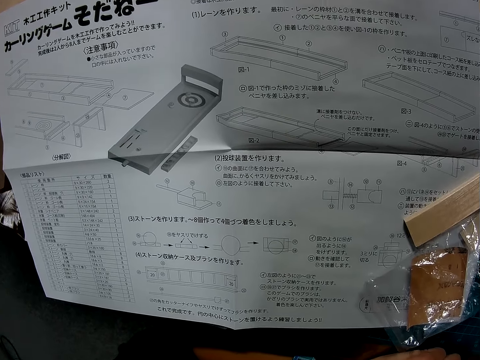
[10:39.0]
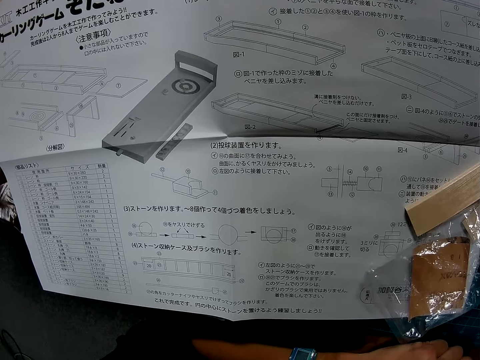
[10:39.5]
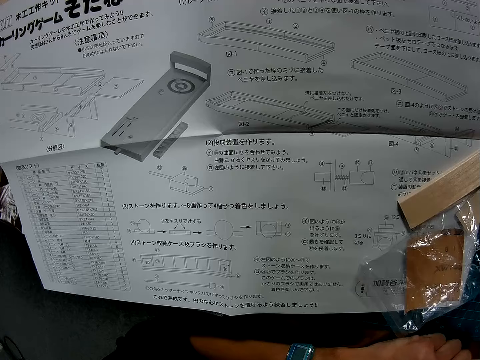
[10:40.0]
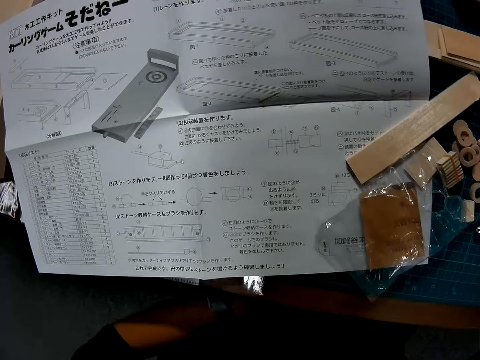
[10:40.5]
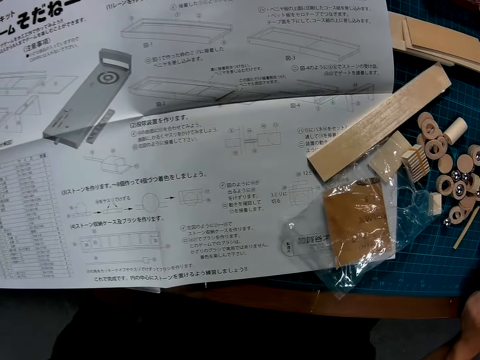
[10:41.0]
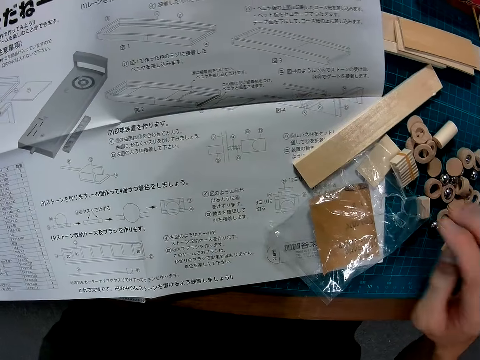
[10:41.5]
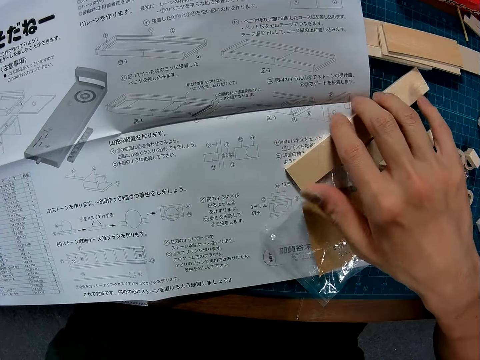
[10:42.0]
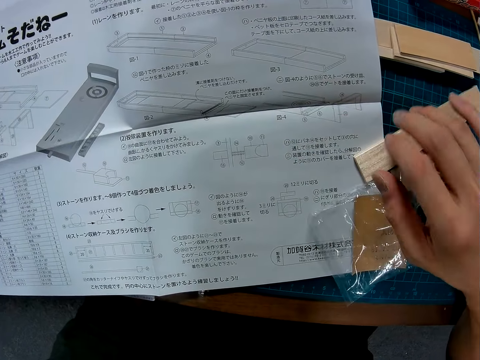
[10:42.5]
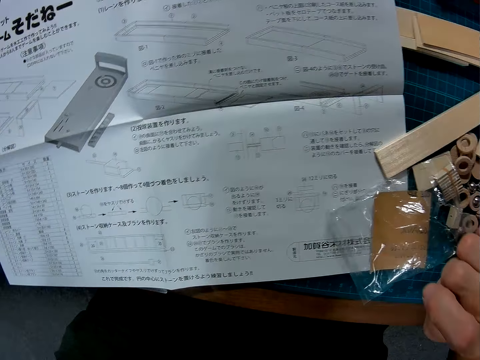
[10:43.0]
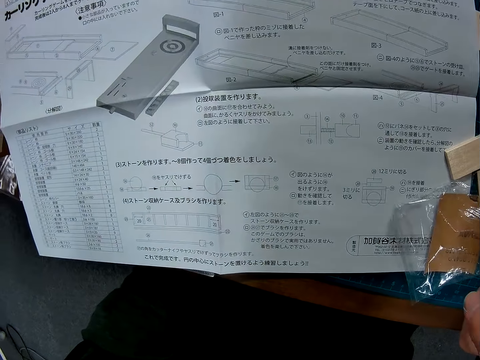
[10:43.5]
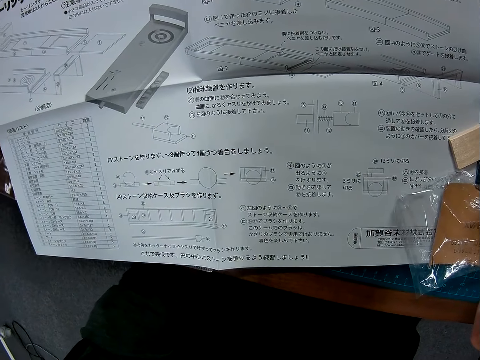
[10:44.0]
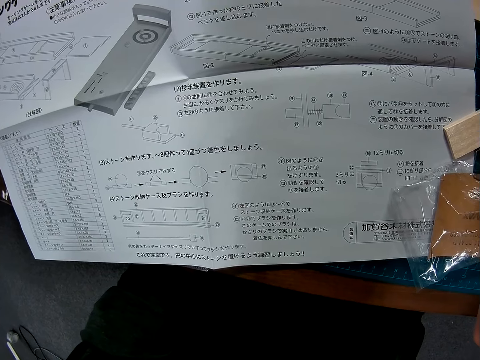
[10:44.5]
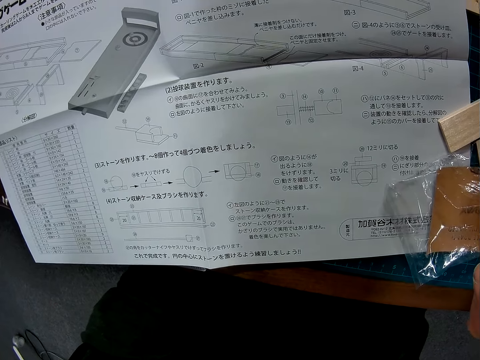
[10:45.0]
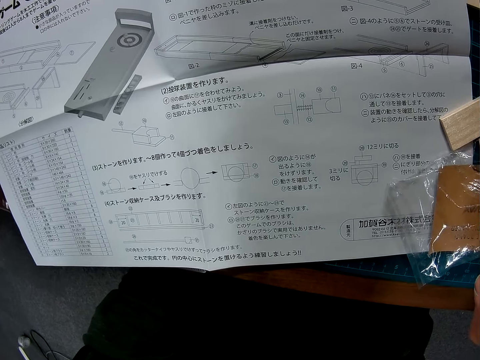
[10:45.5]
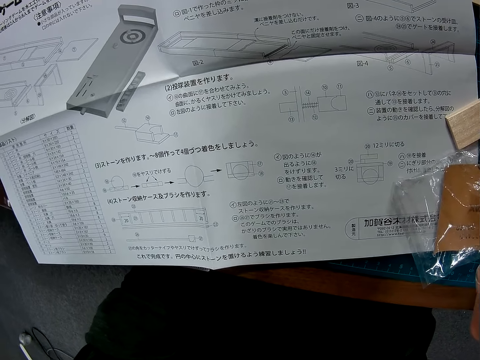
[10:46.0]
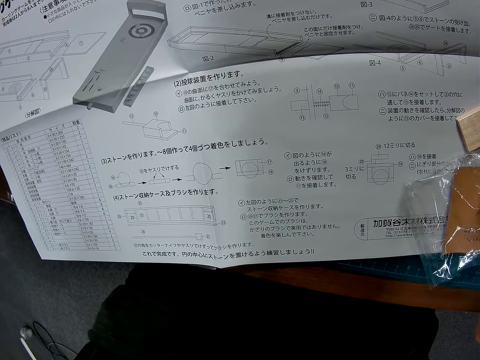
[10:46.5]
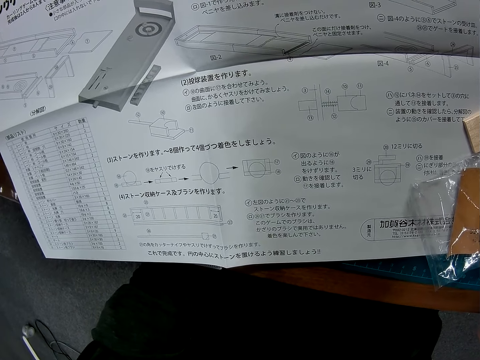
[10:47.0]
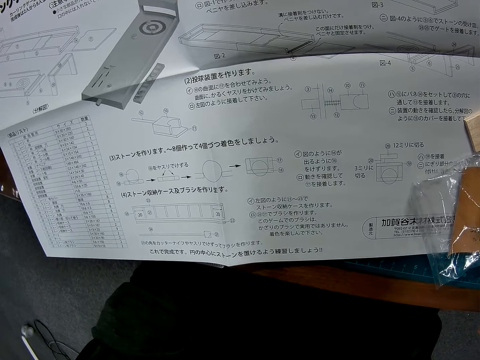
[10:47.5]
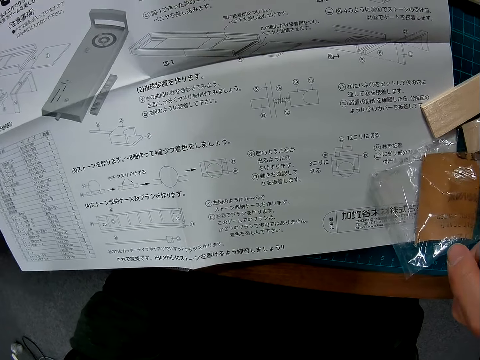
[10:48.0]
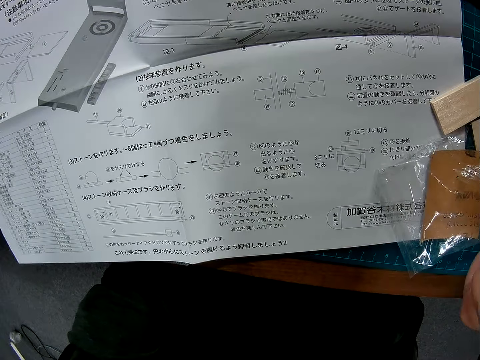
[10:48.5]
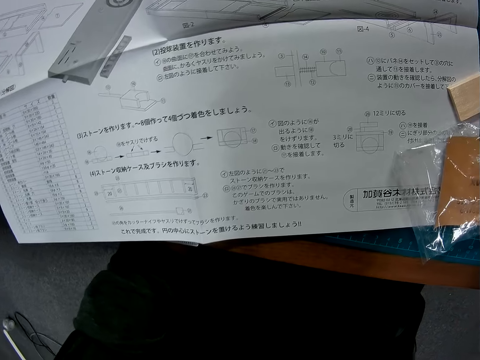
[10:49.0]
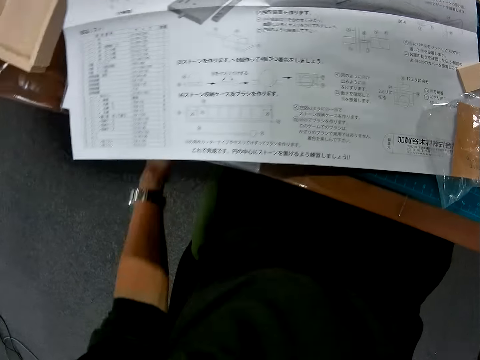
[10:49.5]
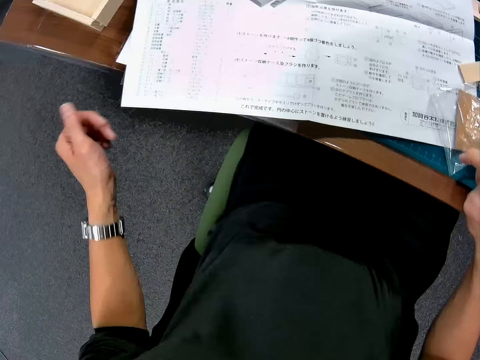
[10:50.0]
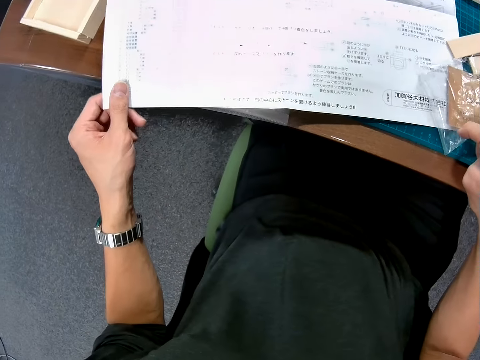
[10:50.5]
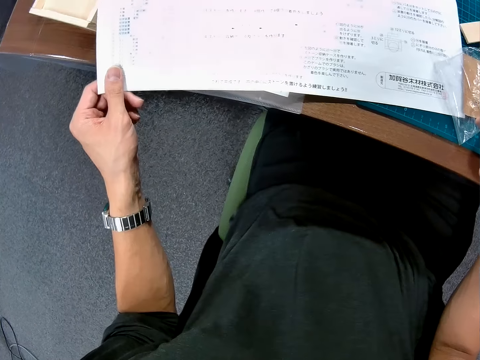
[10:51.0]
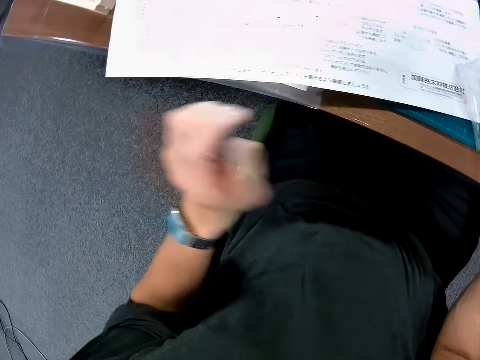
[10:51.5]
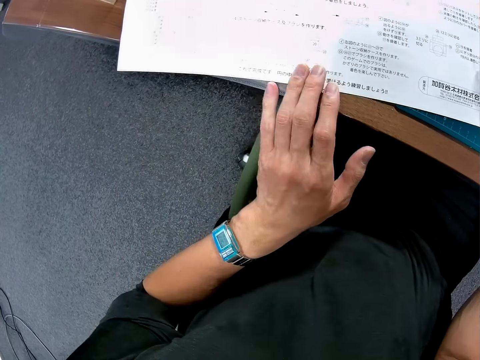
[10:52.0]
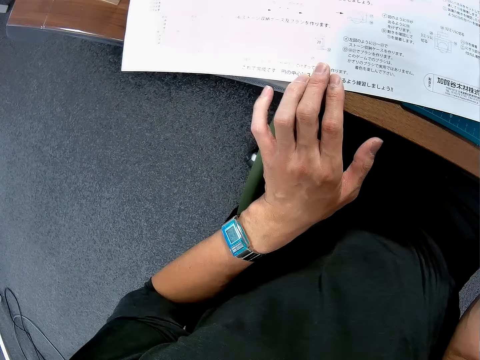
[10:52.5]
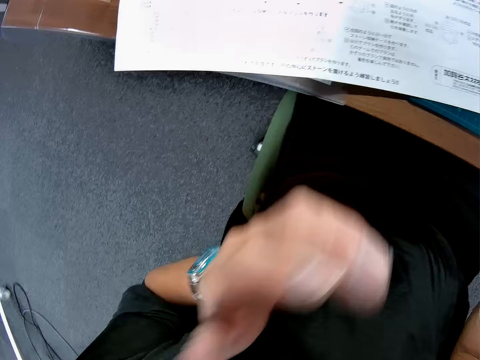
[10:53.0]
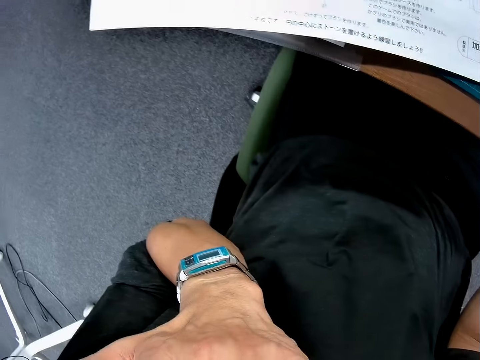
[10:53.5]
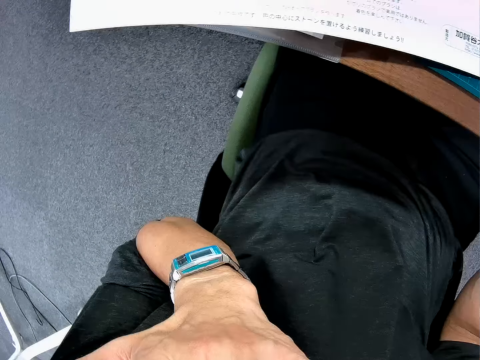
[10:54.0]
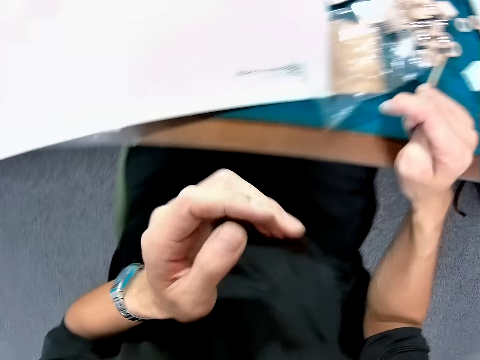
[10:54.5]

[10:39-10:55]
The camera wearer touches the piece of wood. He adjusts the wood on the table. He lifts his hand from the piece of wood. He looks at the paper. He adjusts the paper on the table. He holds the paper. He drags the paper on the mat. He lifts his hand from the paper. He holds the paper. He scratches his face.

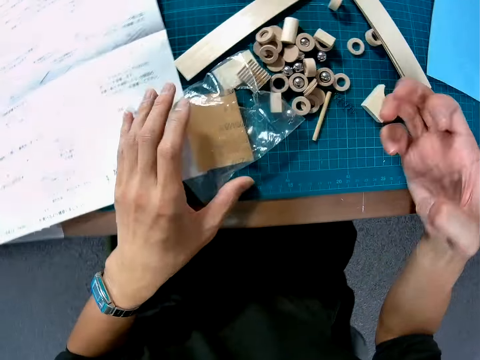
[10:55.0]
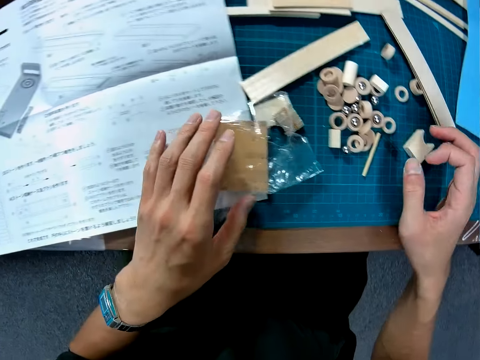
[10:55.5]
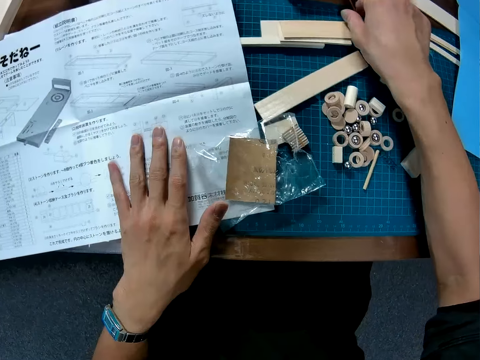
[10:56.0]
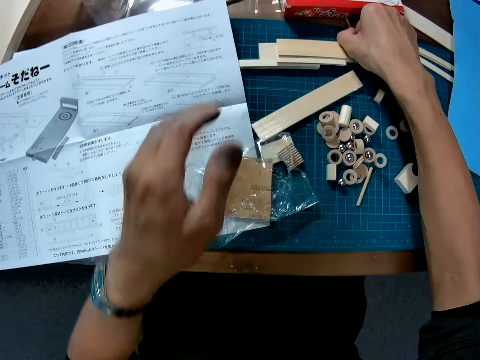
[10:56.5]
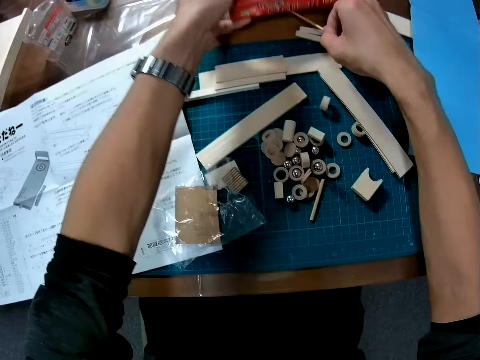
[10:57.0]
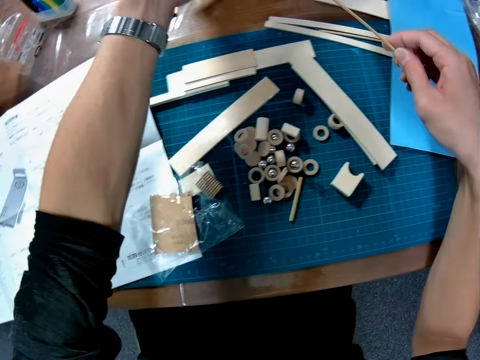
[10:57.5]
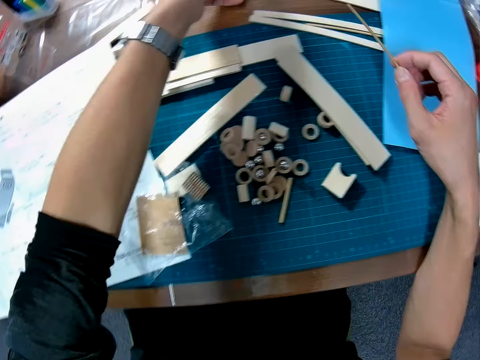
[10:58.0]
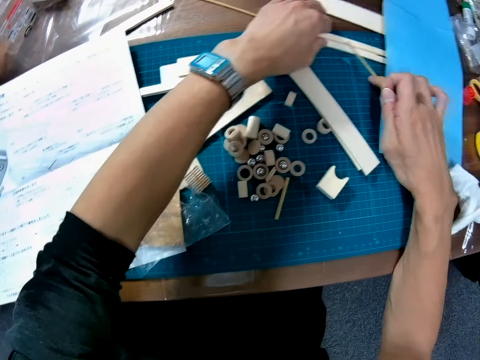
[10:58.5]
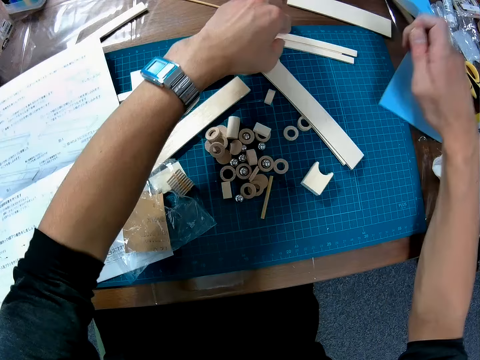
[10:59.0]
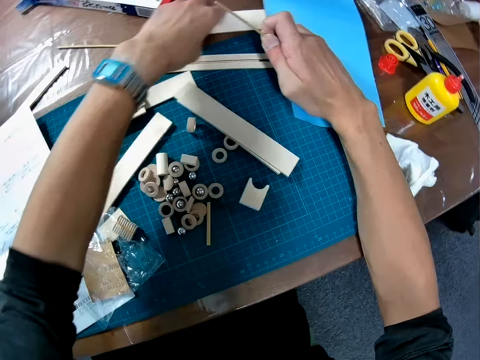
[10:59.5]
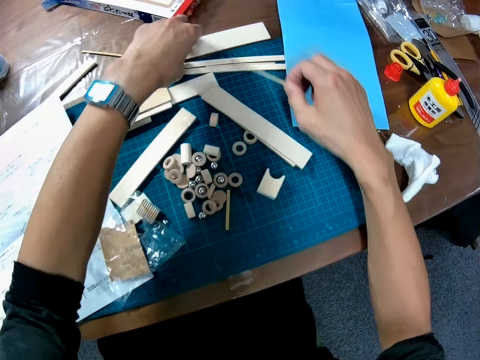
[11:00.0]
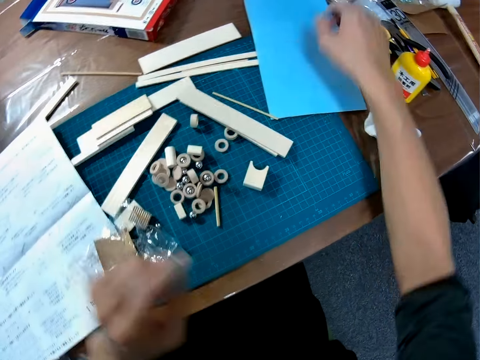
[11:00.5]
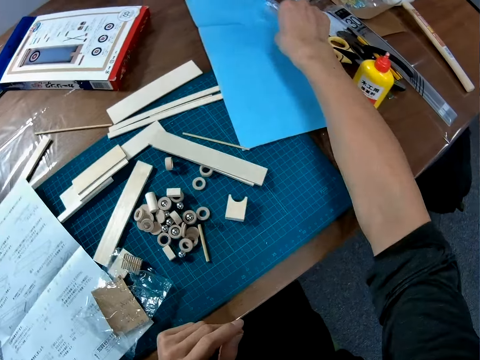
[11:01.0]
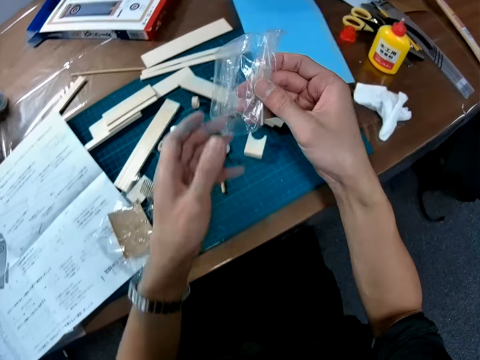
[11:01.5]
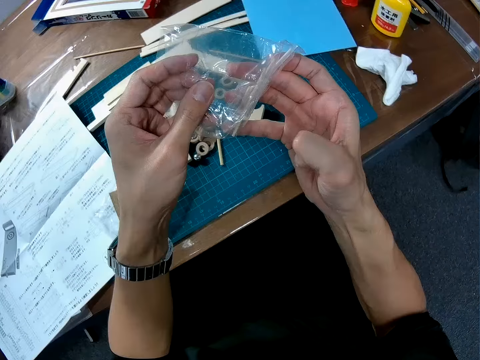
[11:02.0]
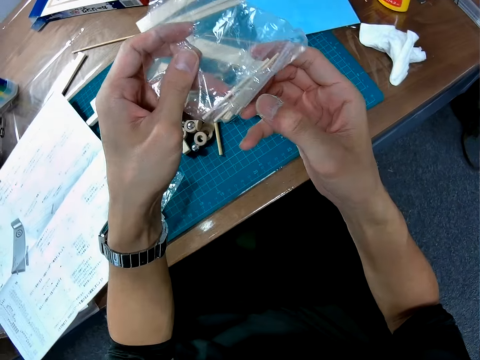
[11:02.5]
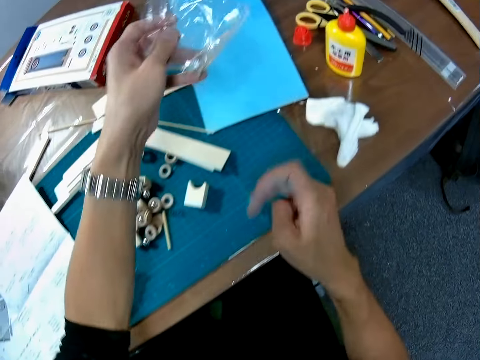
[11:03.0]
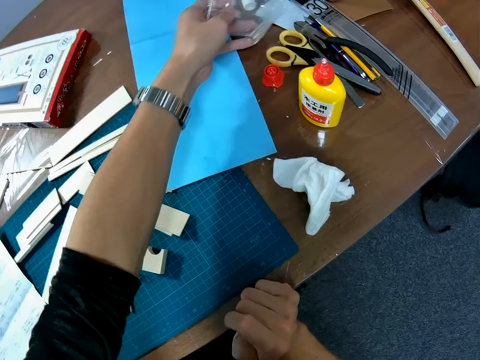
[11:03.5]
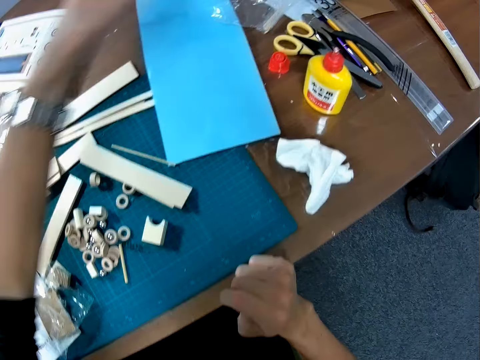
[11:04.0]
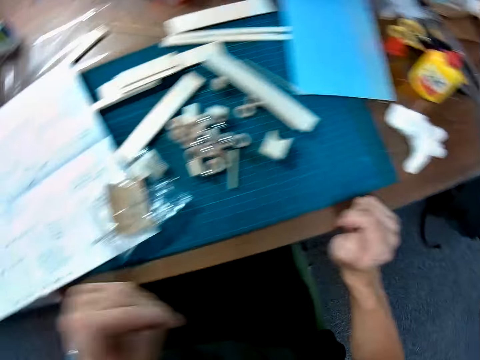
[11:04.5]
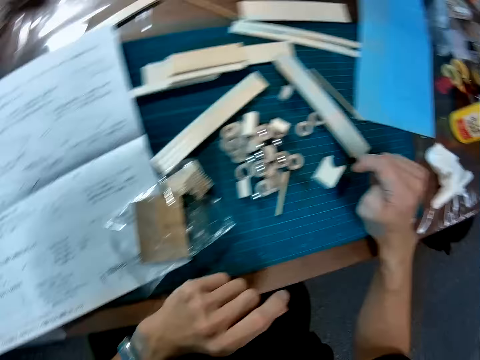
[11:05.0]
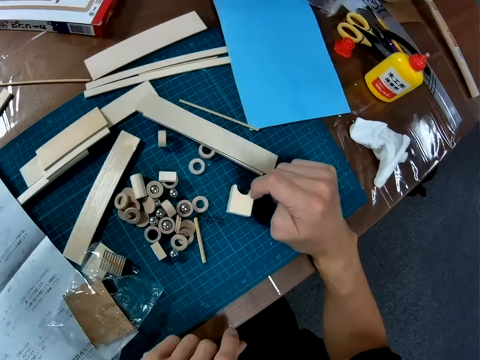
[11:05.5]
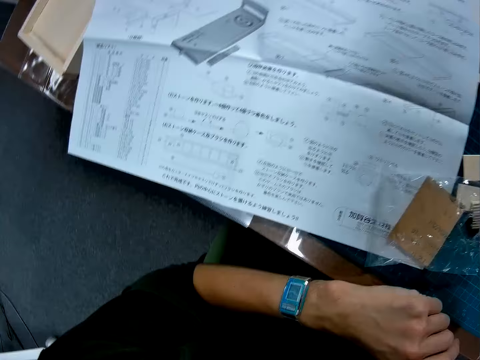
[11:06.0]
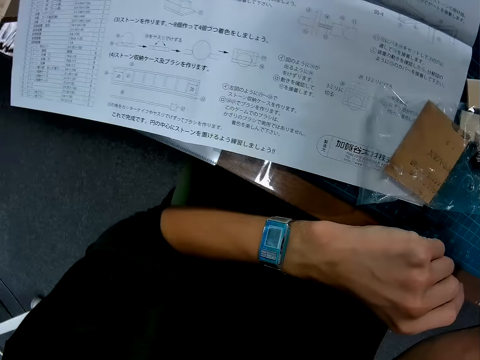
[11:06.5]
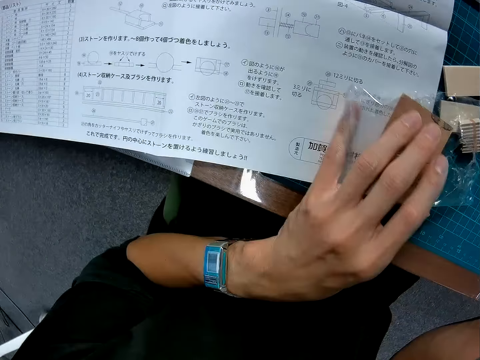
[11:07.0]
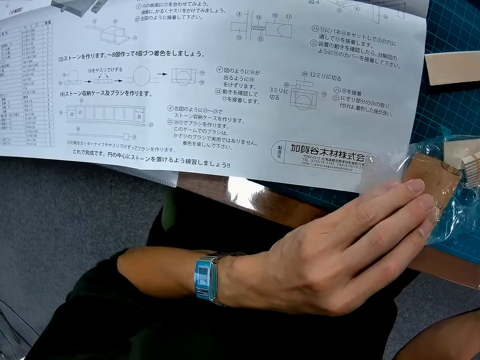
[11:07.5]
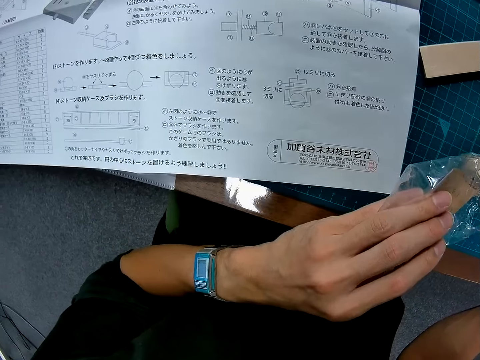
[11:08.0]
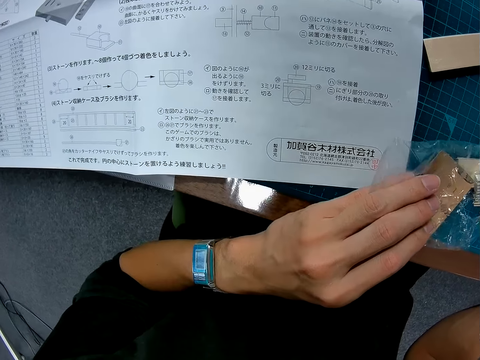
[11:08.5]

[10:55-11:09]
The camera wearer drops his hand from his face. He adjusts a nylon on the table. He places his hand on a paper. He picks up a piece of wood from the table, under a carton. He drags the pieces of wood. He adjusts the wood on the table. He holds the piece of wood. He drops the wood on the table. He picks up the nylon on the table. He picks up the paper from the table. He holds the piece of paper with both hands. He places the piece of paper on the table. He drops the nylon on the table. He looks around the table. He adjusts the nylon on the paper on the table. He drags the piece of paper on the mat.
